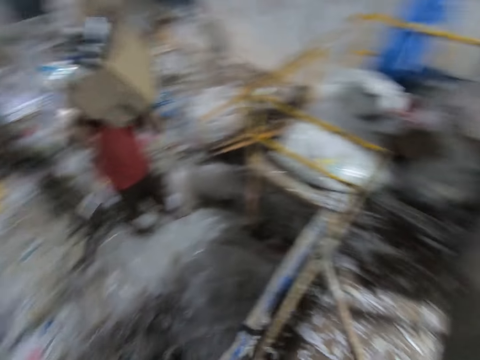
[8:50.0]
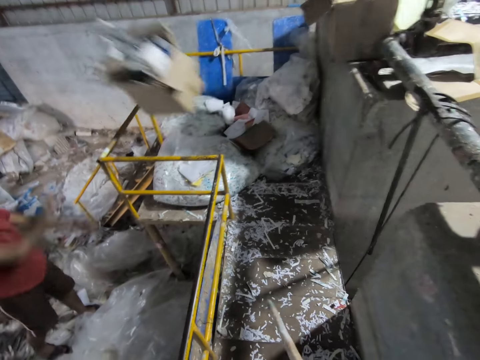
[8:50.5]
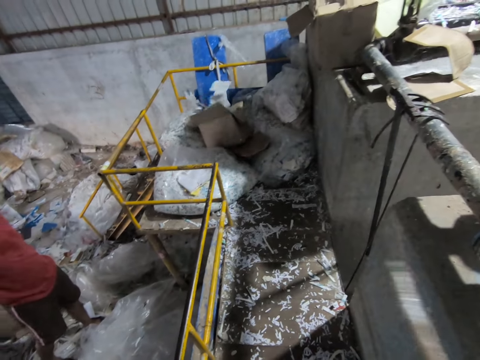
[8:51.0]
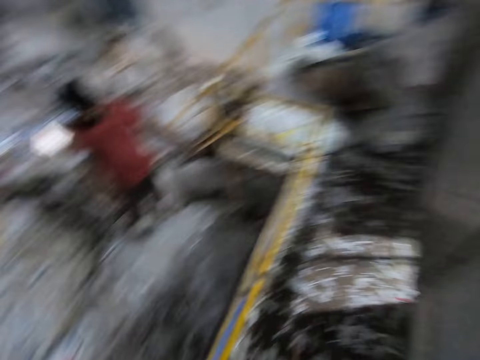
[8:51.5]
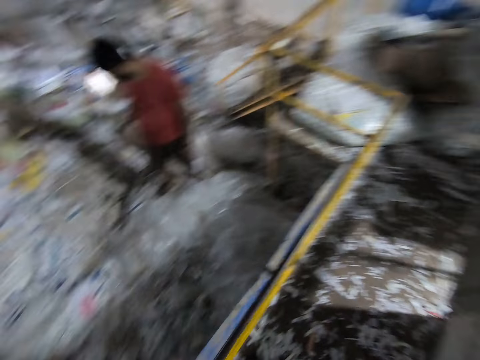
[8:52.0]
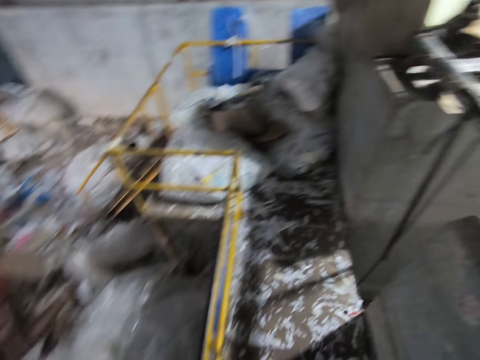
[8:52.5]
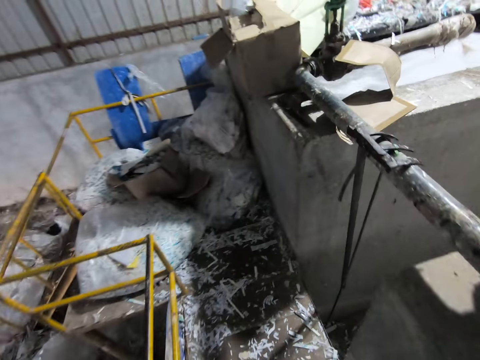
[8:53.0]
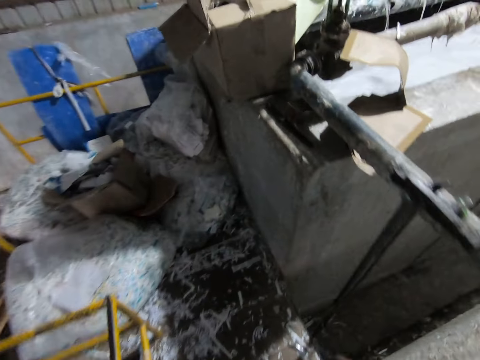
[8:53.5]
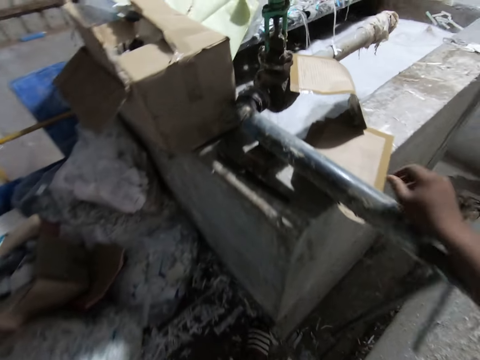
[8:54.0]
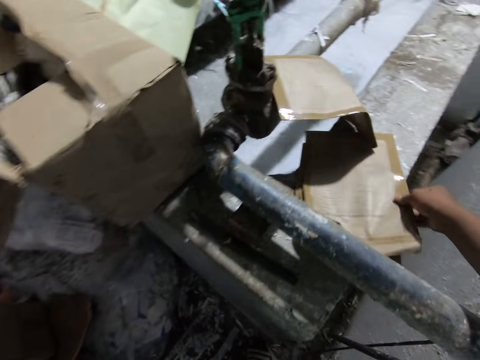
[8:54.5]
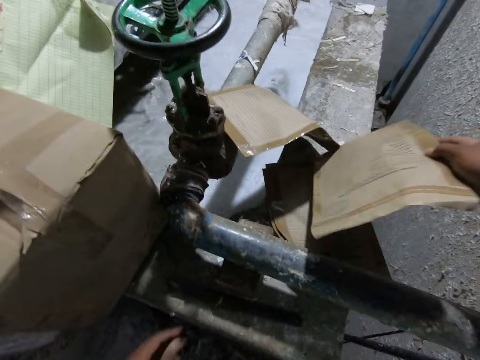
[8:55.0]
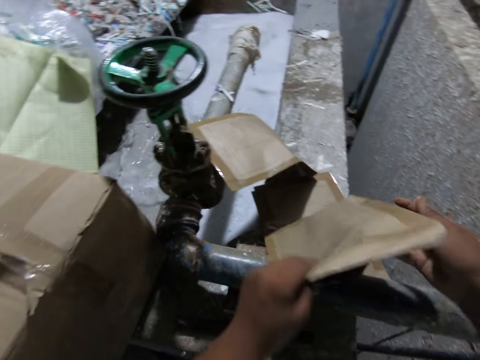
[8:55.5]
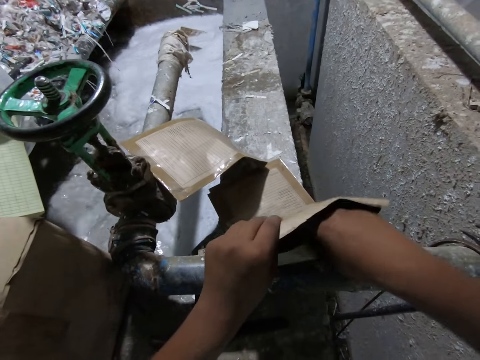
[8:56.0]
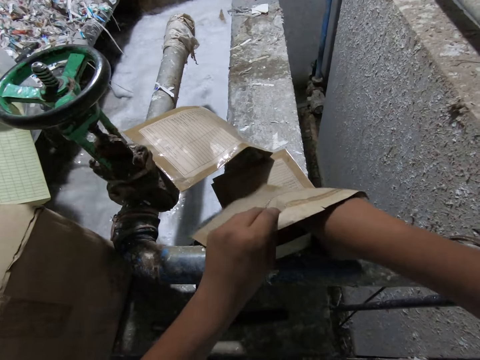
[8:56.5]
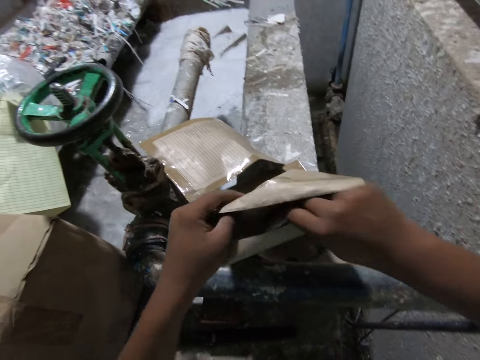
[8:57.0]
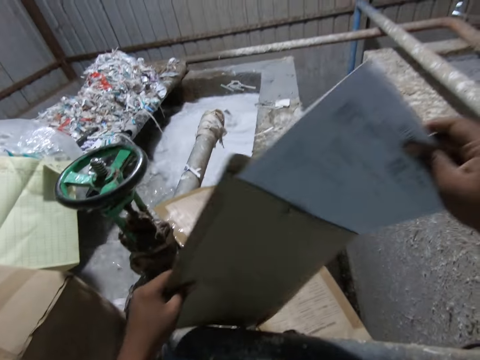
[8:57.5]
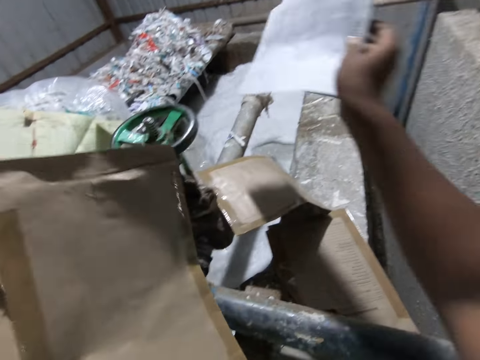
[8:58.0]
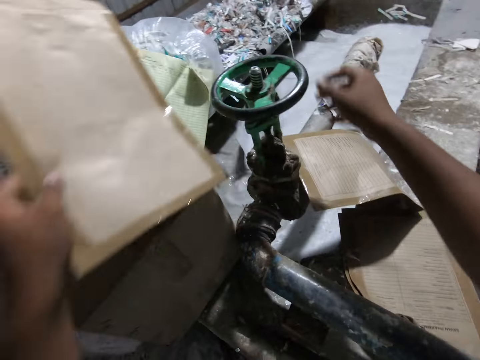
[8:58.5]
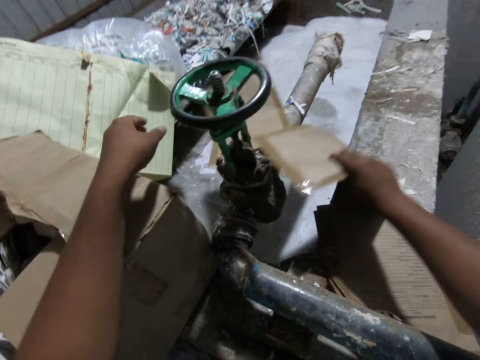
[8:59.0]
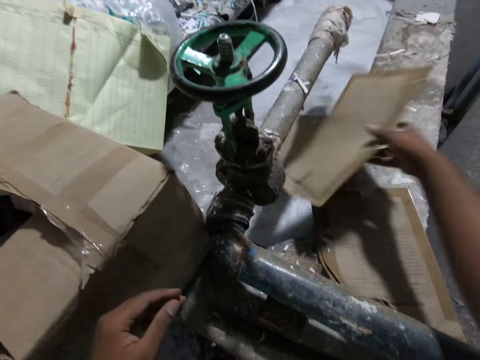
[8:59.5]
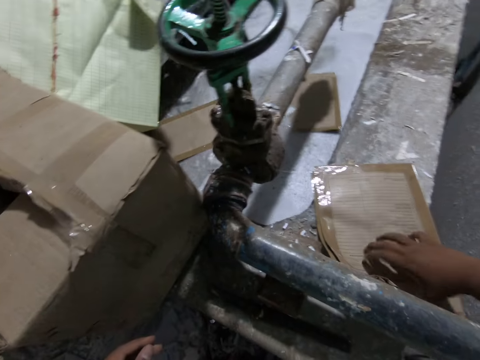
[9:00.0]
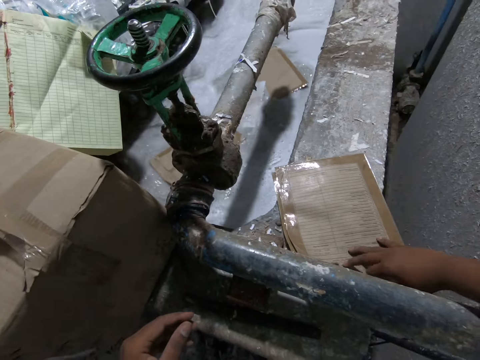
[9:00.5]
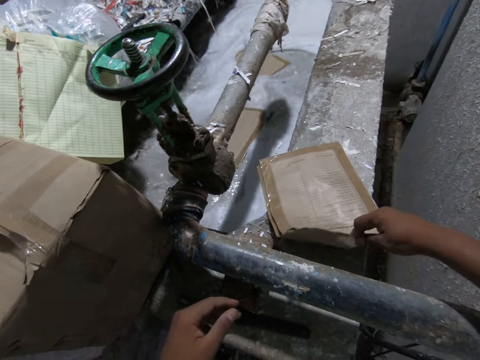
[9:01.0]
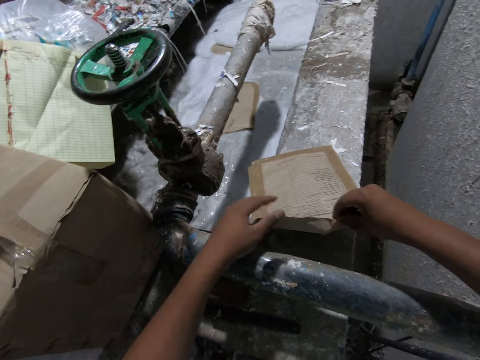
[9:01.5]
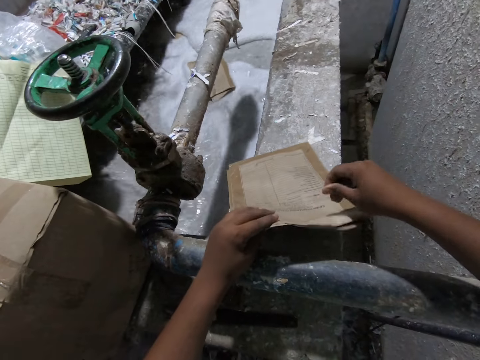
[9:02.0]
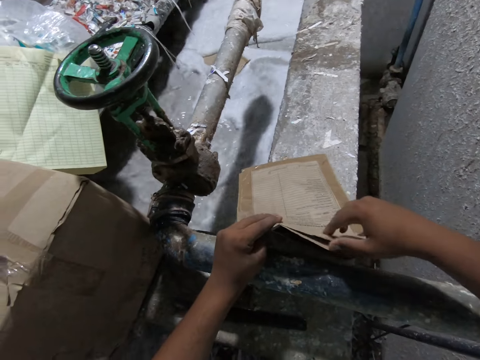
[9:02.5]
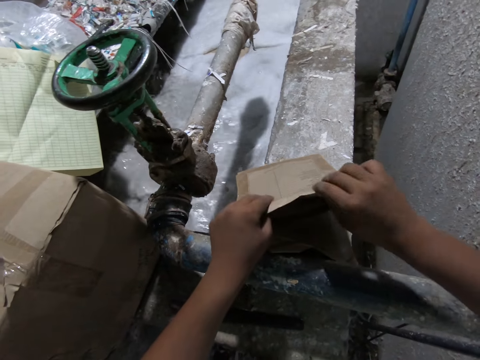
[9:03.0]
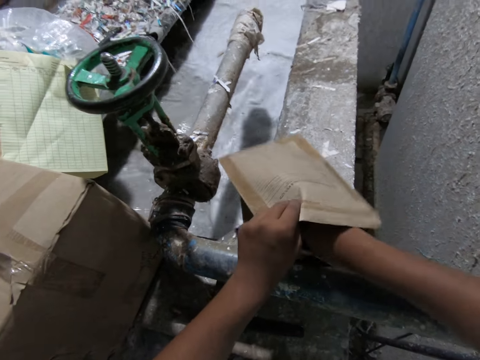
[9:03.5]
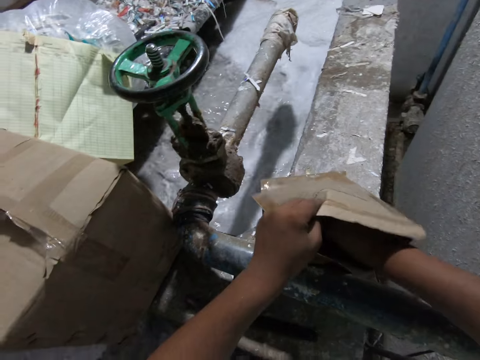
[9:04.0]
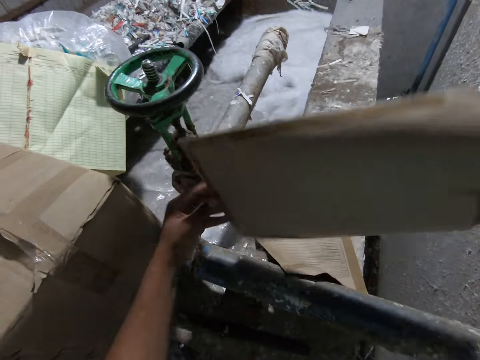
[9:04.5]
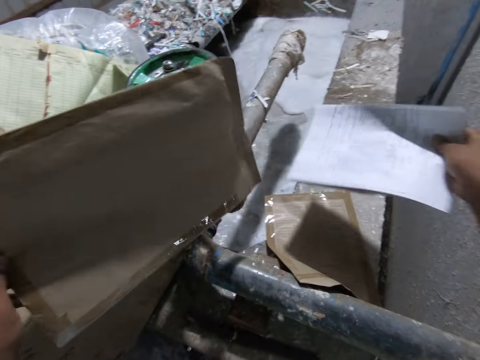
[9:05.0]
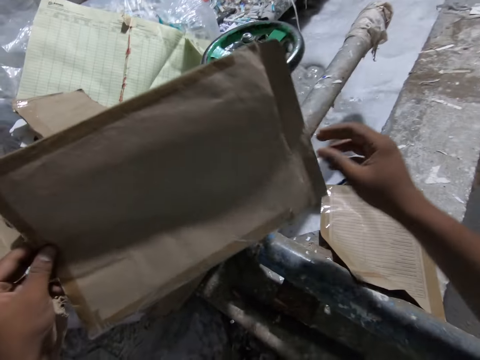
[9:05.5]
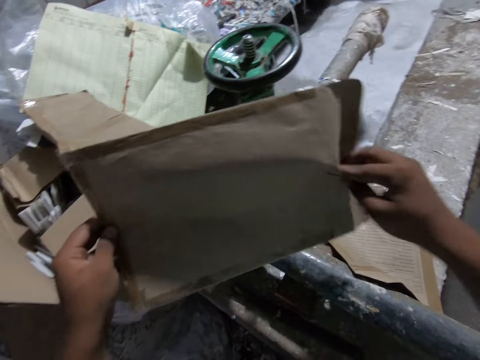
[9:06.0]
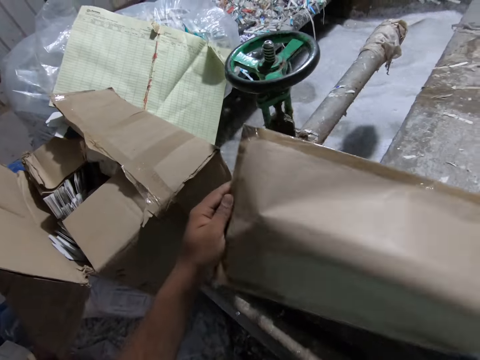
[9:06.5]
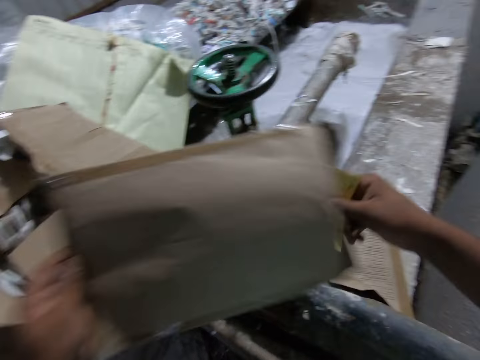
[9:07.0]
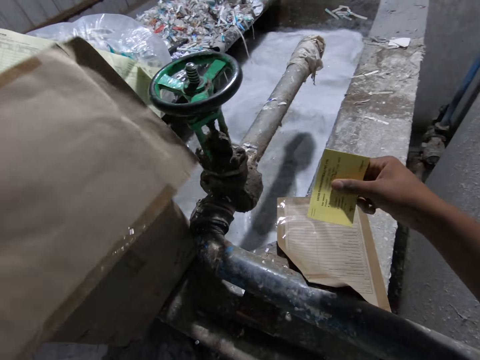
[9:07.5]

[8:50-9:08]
A man walks around the factory. The man throws a carton of paper shreds on the paper recycling machine platform with his hands. The camera wearer stares around the factory. He walks around the factory. He picks up the paper envelope from the paper recycling machine with his right hand. He passes the paper envelope from his right hand to his left hand. He picks up papers from the paper envelope in his left hand with his right hand. He drops the papers in the paper recycling machine with his right hand. He drops the paper envelope in the paper recycling machine with his left hand. He picks up a paper envelope from the paper recycling machine with his right hand. He drops the paper envelope in the paper recycling machine with his right hand. He picks up the paper envelope from the paper recycling machine with his right hand. He opens the paper envelope on the paper recycling machine with his right hand. He holds the paper envelope on the paper recycling machine with his left hand. He picks up papers from the paper envelope in his left hand with his right hand. He holds the paper envelope with his left hand. He drops the papers in the paper recycling machine with his right hand. He picks up a paper from the paper envelope in his left hand with his right hand.

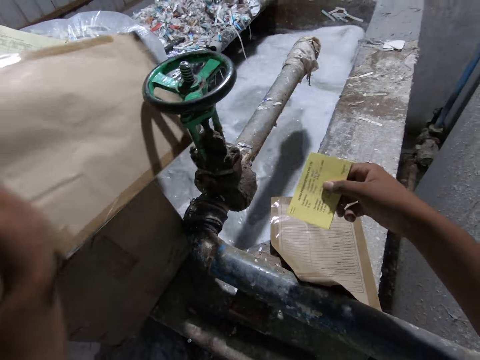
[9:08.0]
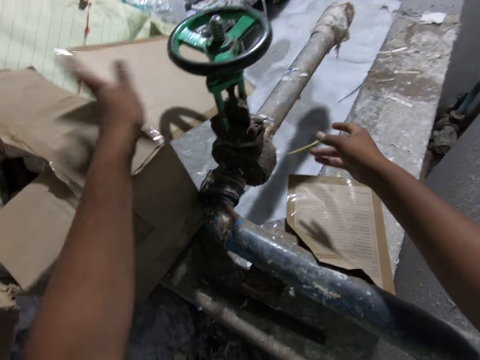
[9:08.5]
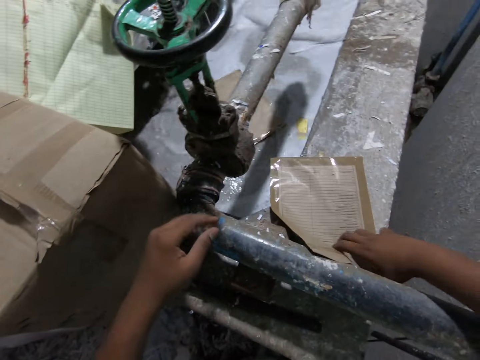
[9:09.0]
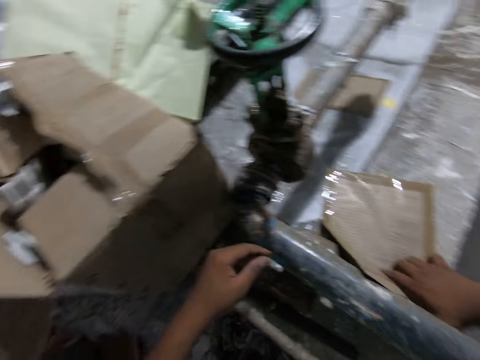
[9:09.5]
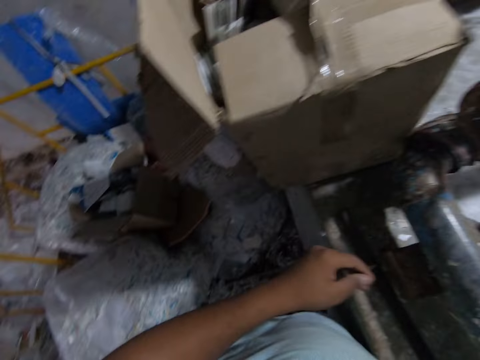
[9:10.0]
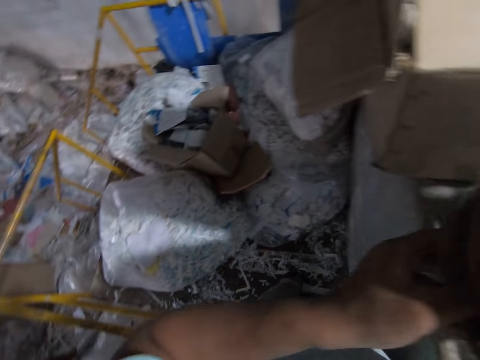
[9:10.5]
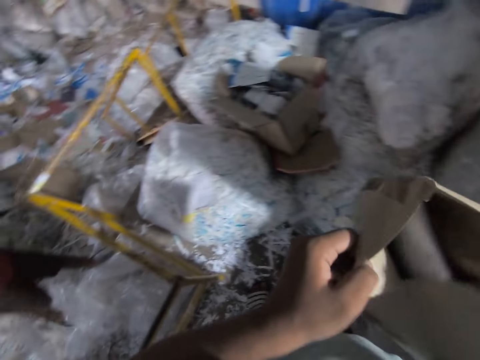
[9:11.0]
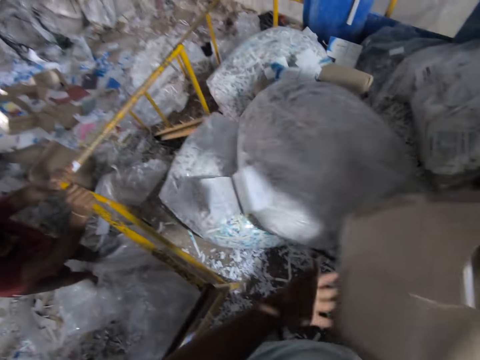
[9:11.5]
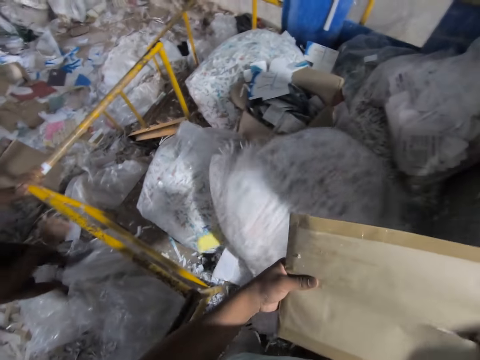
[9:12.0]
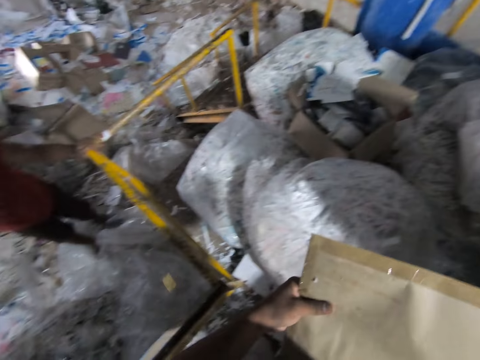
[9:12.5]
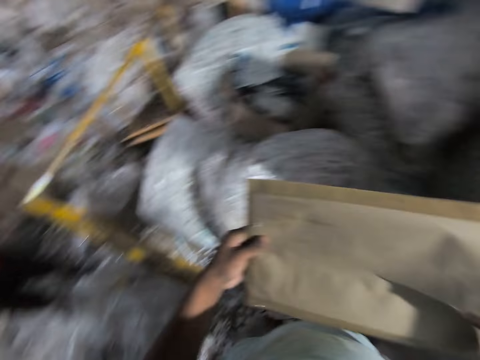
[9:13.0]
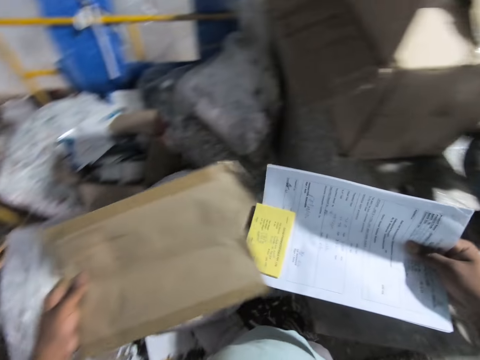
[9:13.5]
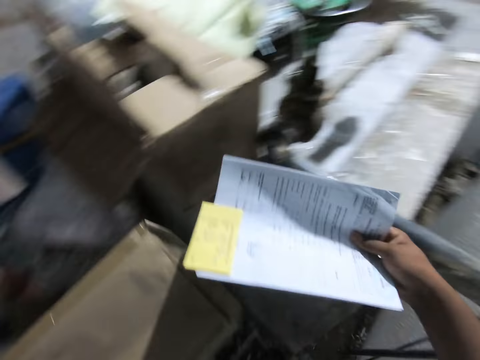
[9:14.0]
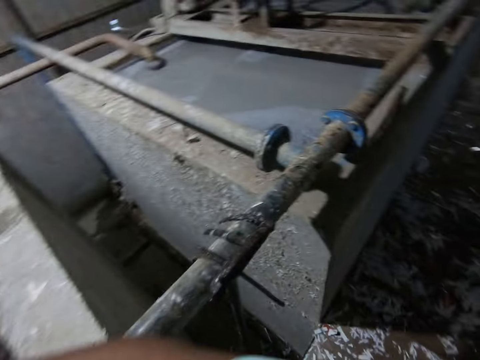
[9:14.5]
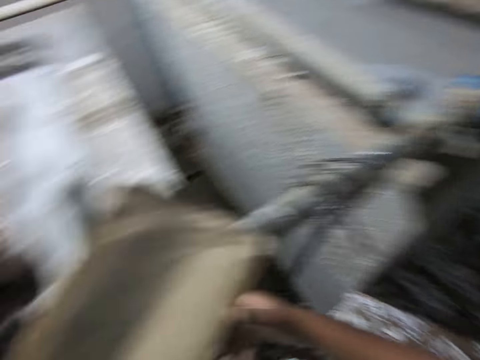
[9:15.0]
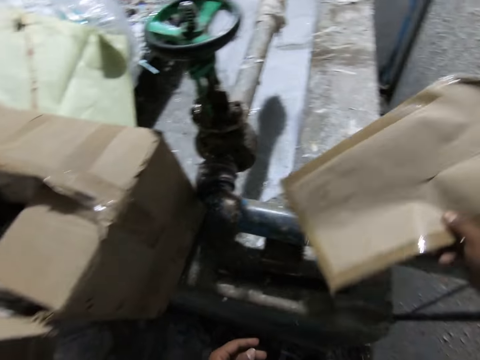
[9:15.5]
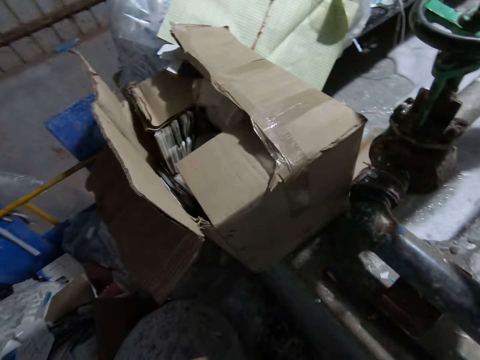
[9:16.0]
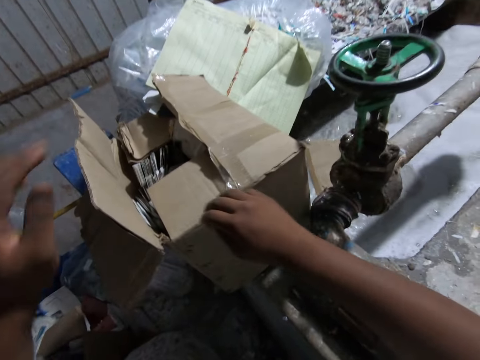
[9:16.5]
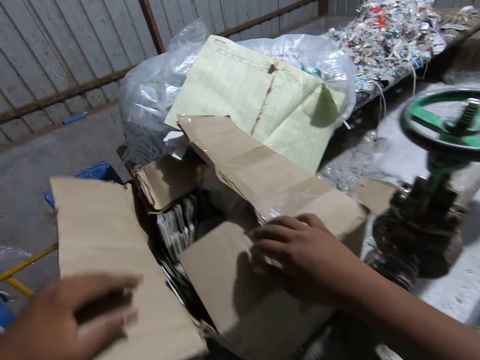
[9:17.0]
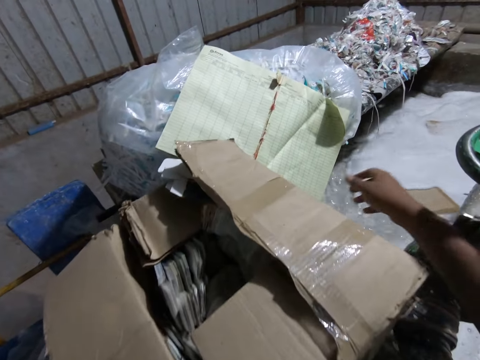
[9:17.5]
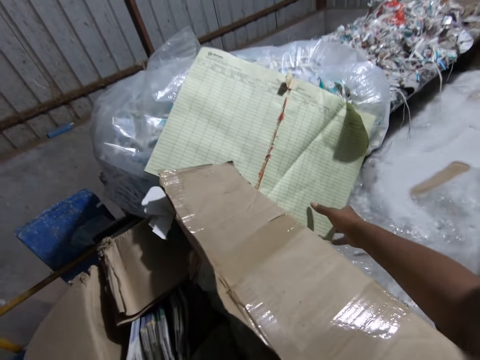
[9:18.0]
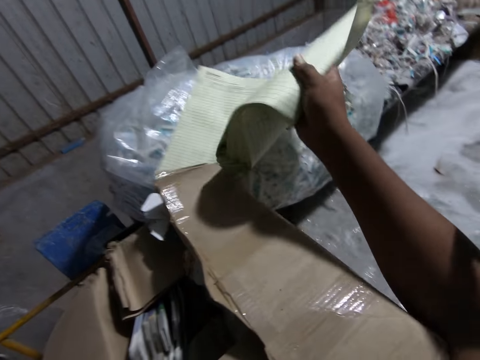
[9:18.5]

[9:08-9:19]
The camera wearer drops the paper in the paper recycling machine with his right hand. He drops the paper envelope in the paper recycling machine with his left hand. He picks up the paper envelope from the paper recycling machine with his right hand. He opens the paper envelope with his hands. A man throws a bag of paper shreds on the paper recycling machine platform with his hands. The man places his hands on the paper recycling machine platform rail. The camera wearer holds the paper envelope in his right hand with his left hand. The man removes his right hand from the paper recycling machine platform rail. The camera wearer talks to the man. He picks up papers from the paper envelope in his left hand with his right hand. He drops the papers in the paper recycling machine with his right hand. He passes the envelope in his left hand to his right hand. He throws the envelope into the paper beater machine with his right hand. He touches a carton on the paper beater machine with his left hand. He picks up a book on a plastic bag with his right hand.
